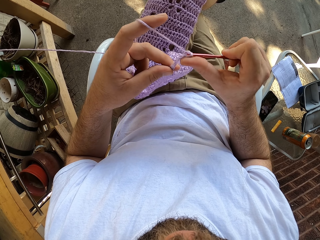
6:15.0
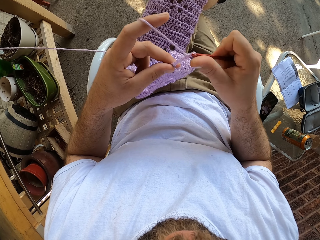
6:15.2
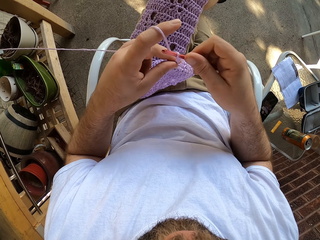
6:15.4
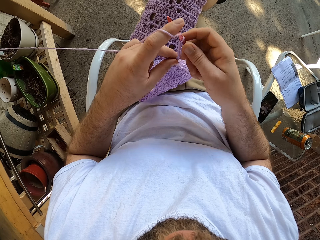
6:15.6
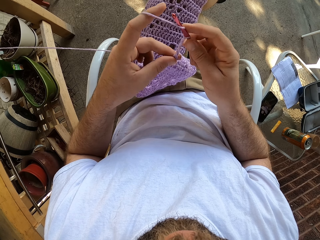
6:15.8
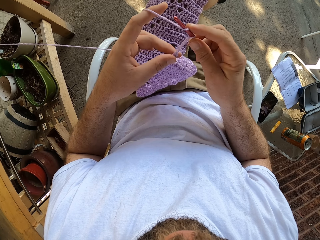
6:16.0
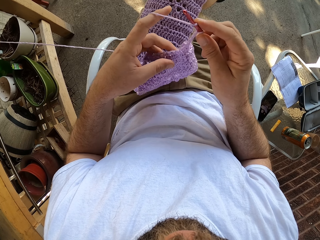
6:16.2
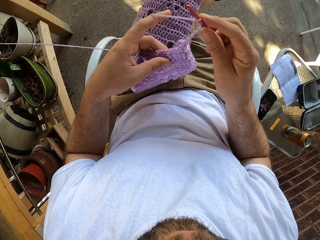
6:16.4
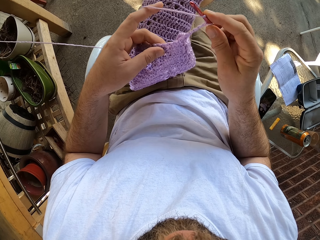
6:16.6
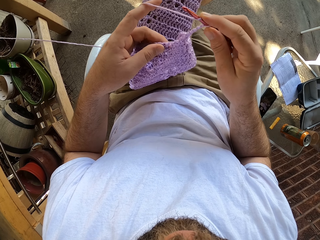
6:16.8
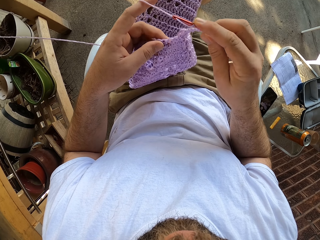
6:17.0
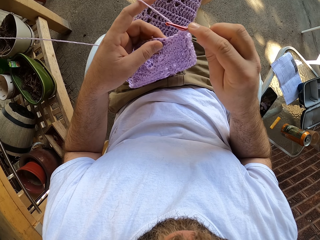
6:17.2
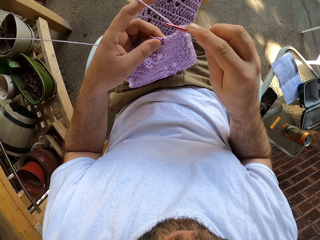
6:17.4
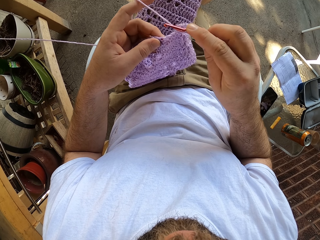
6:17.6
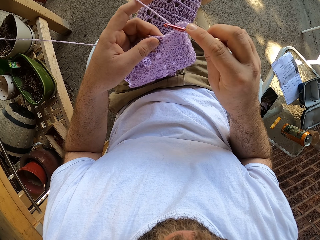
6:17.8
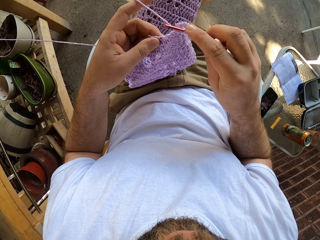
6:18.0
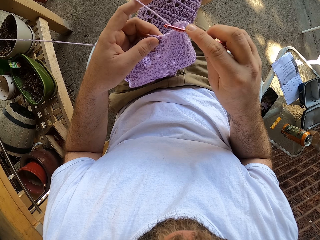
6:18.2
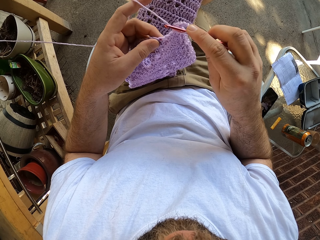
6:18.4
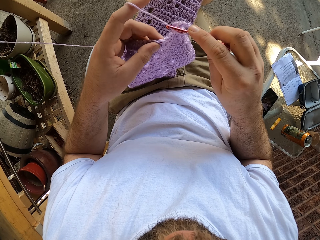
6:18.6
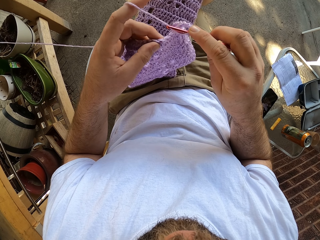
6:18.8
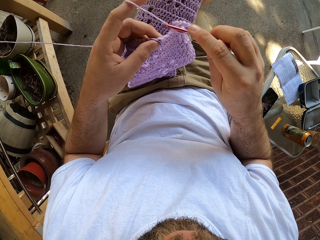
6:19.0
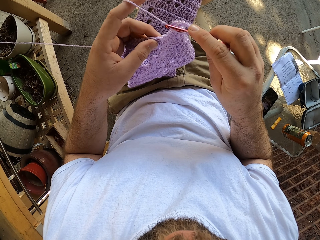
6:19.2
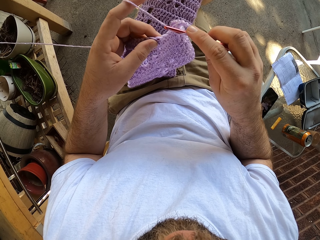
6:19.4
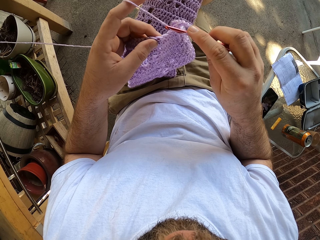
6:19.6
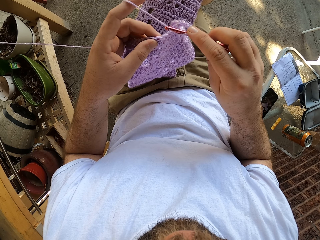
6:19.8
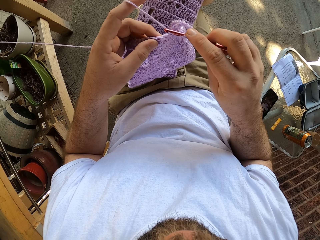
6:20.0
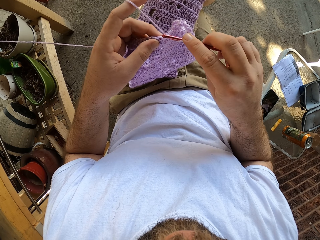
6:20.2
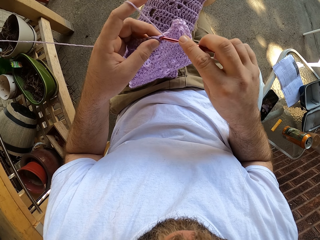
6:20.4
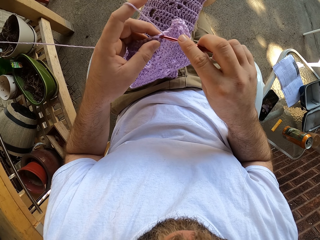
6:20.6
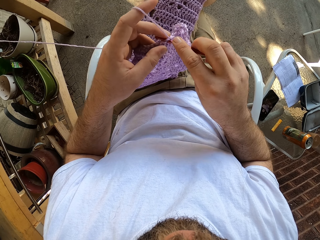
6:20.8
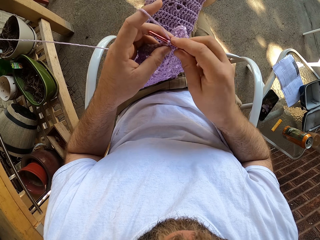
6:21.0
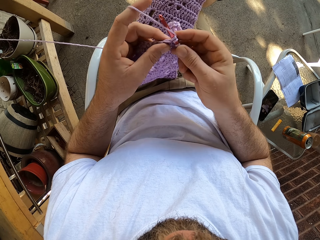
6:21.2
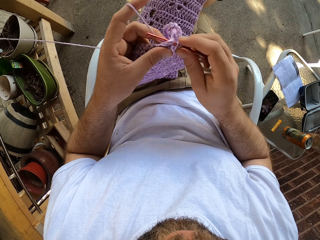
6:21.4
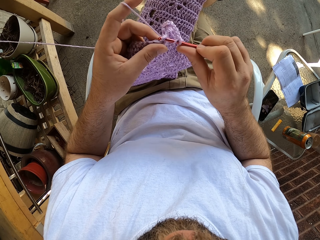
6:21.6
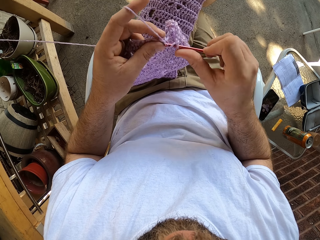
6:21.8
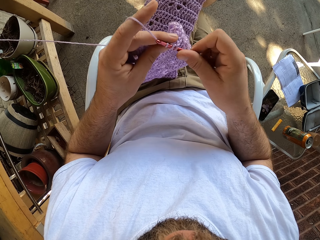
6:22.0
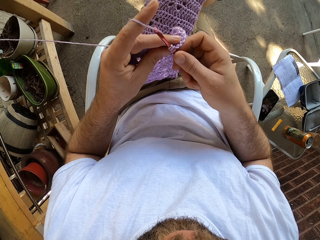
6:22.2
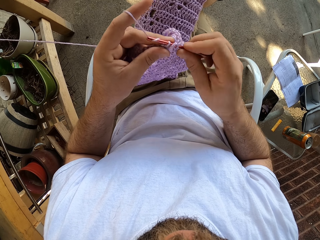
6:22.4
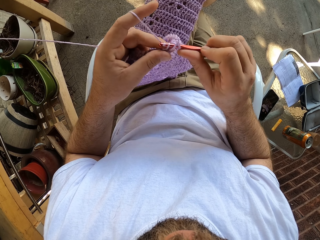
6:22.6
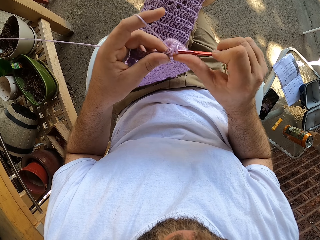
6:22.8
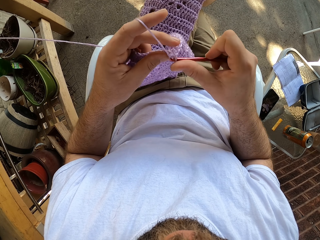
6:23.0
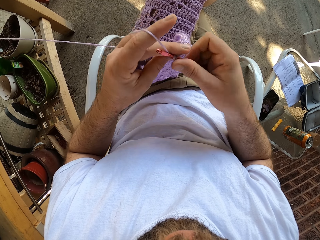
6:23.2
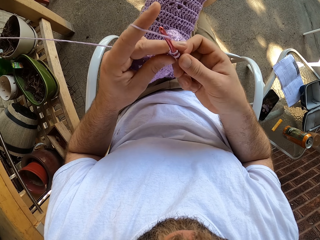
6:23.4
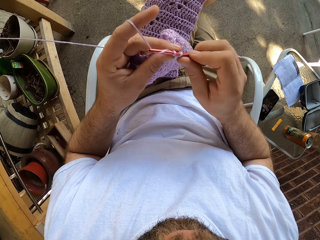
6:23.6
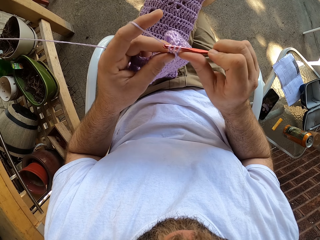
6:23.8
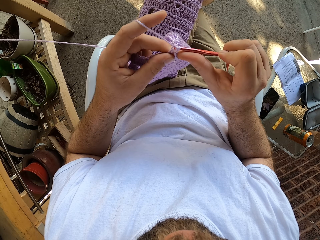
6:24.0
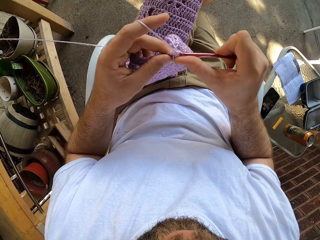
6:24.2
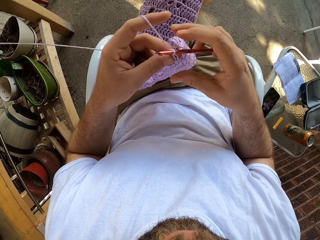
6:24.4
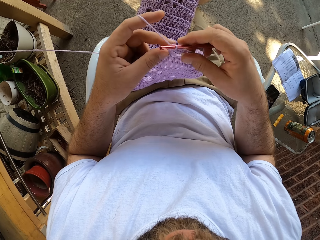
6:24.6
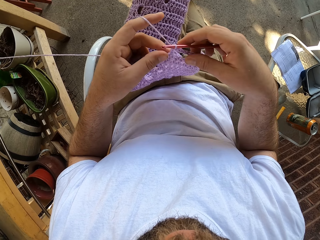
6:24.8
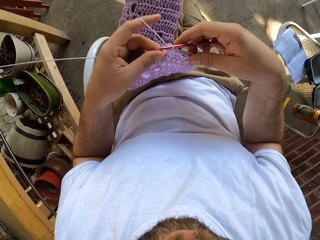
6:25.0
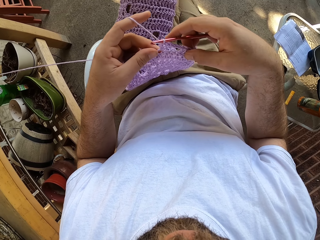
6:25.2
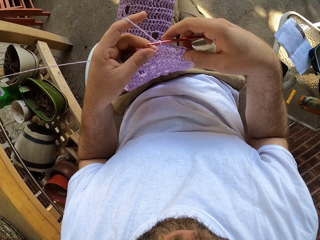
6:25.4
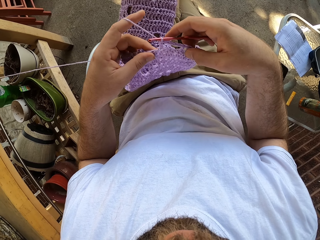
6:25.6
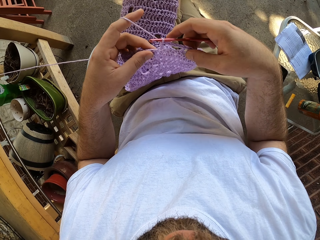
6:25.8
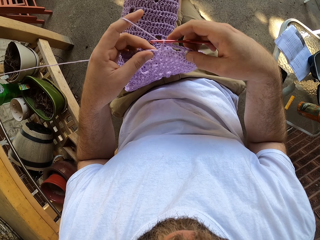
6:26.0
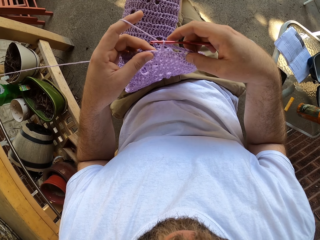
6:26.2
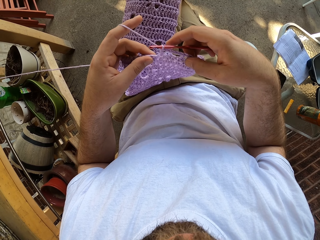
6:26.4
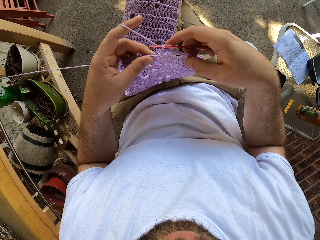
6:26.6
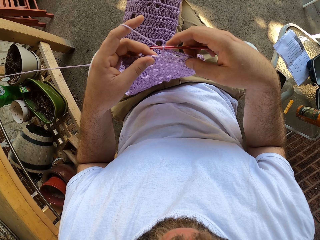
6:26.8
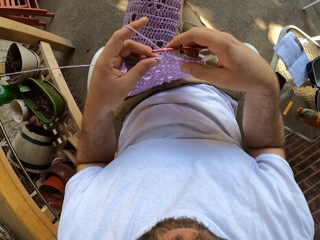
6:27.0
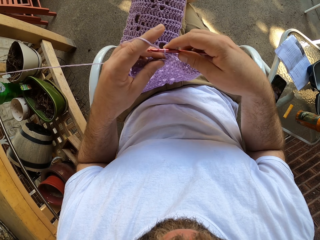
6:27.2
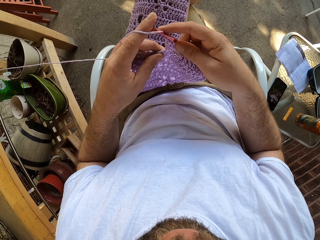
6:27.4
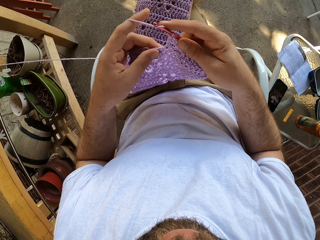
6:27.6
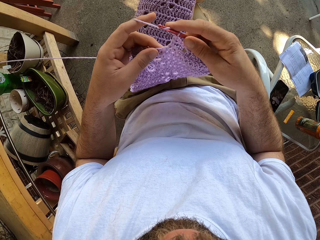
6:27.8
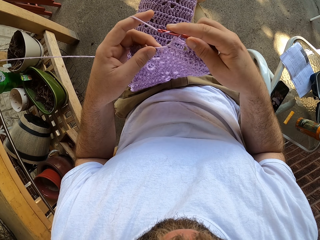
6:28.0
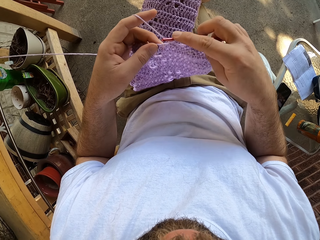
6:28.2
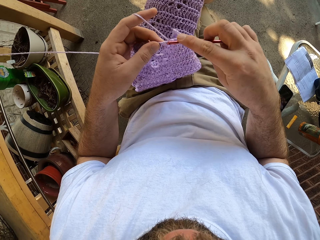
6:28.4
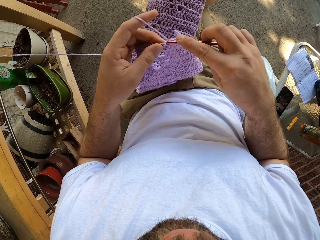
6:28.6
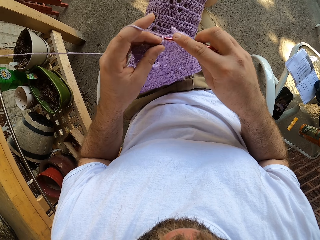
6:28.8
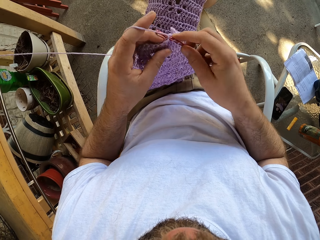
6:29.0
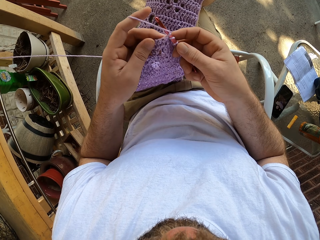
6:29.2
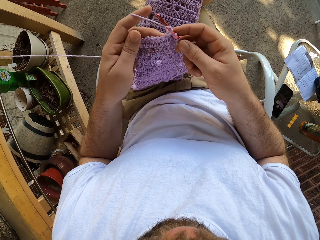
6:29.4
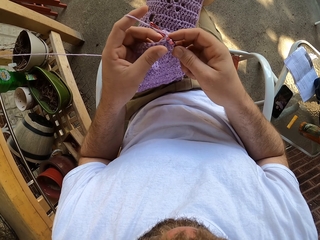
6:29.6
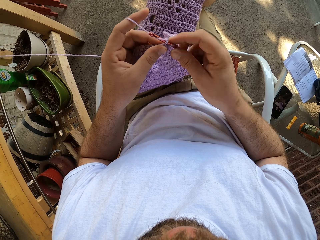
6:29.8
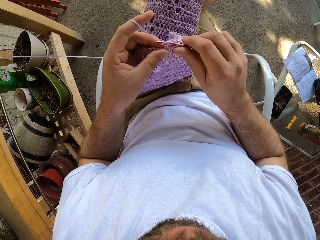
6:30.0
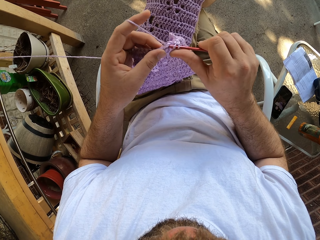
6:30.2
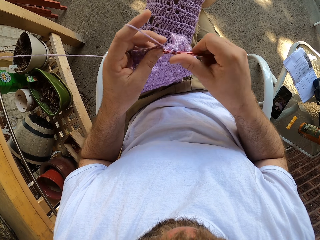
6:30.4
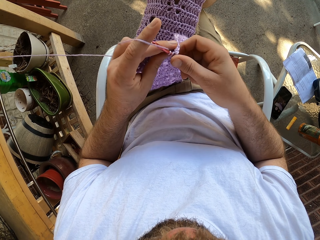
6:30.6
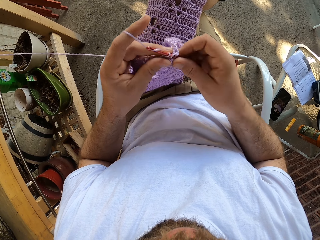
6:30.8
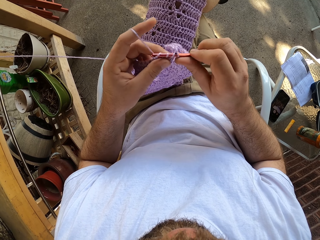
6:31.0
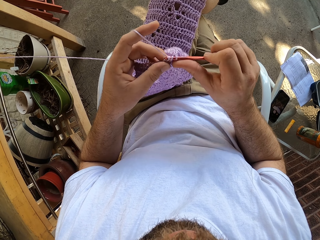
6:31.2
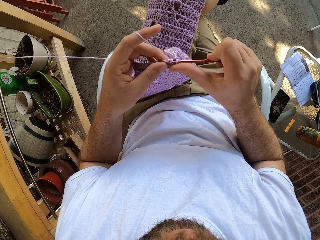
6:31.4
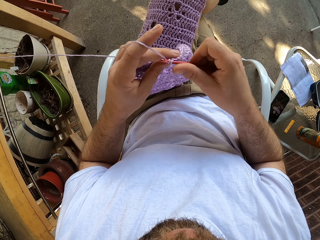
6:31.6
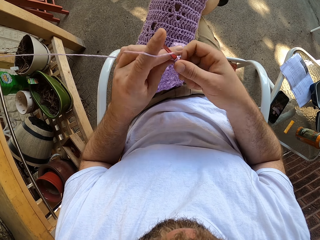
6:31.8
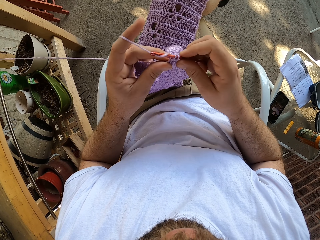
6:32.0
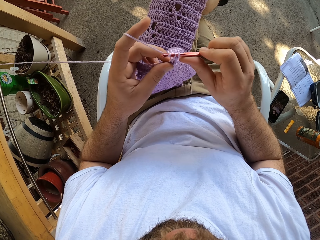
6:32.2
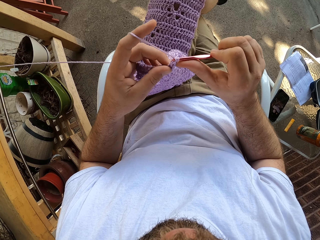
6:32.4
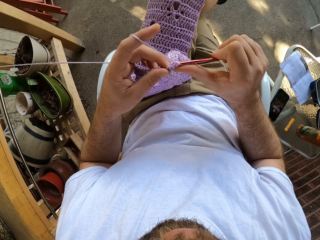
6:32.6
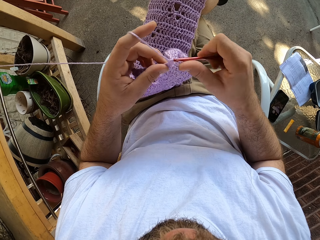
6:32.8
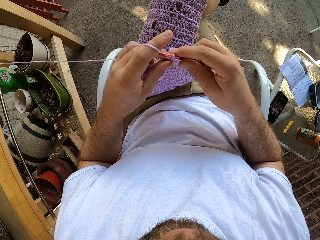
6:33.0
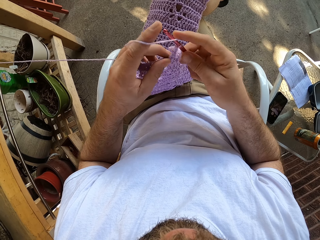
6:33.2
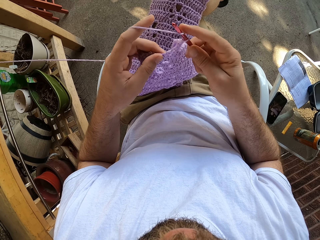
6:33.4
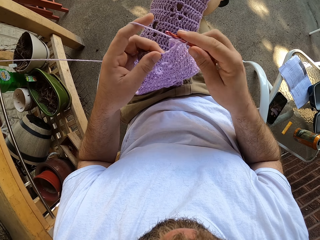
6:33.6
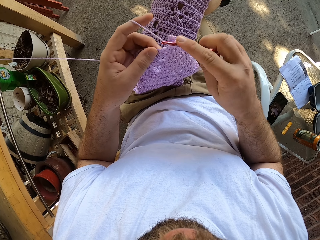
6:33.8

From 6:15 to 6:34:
The camera wearer holds the woolen cloth. They knit the woolen cloth. They hold the woolen cloth. They knit the woolen cloth.

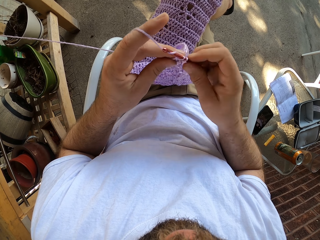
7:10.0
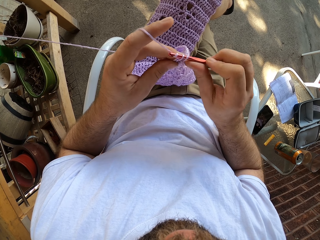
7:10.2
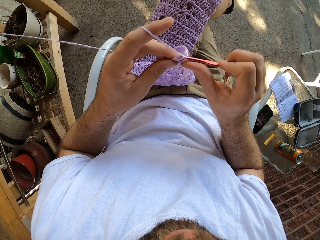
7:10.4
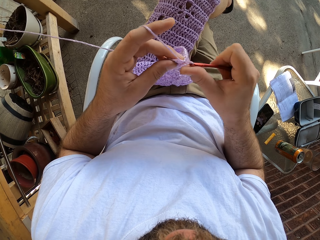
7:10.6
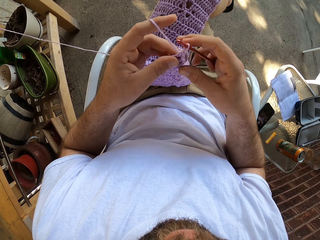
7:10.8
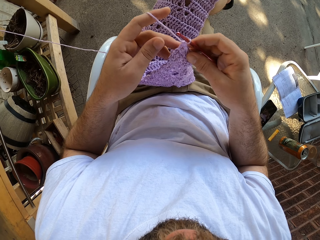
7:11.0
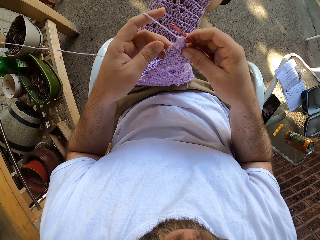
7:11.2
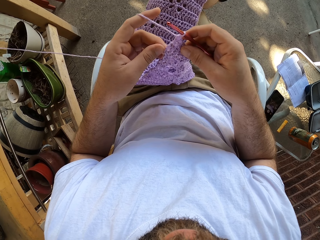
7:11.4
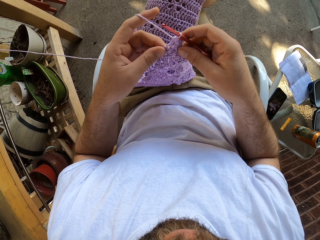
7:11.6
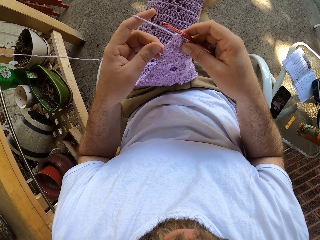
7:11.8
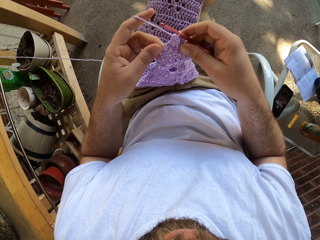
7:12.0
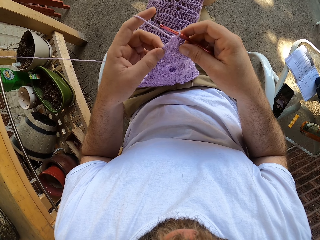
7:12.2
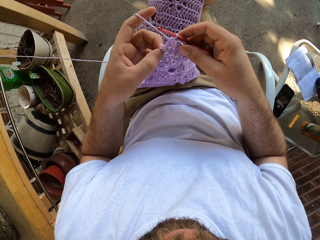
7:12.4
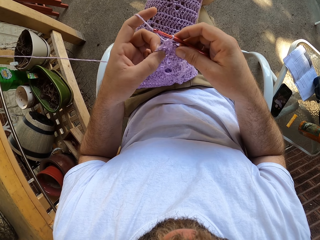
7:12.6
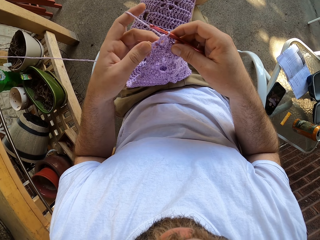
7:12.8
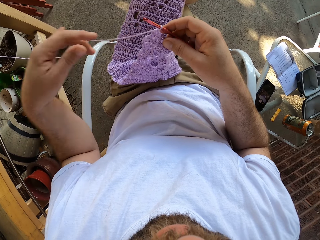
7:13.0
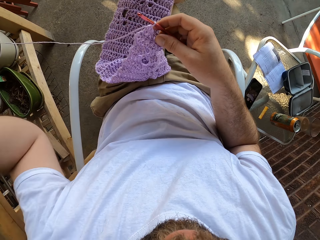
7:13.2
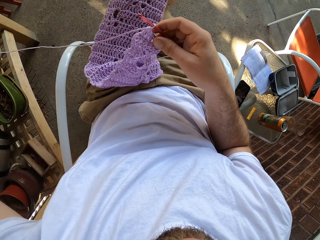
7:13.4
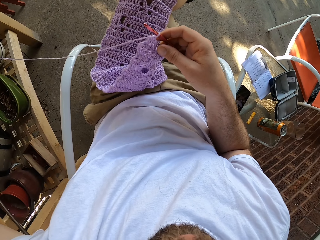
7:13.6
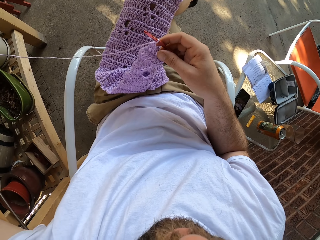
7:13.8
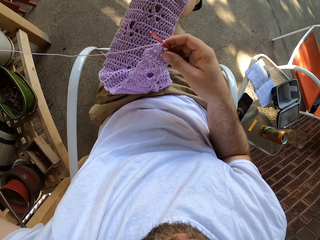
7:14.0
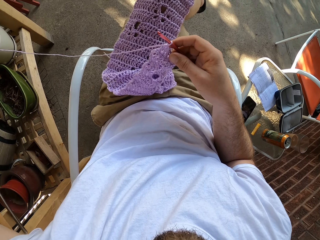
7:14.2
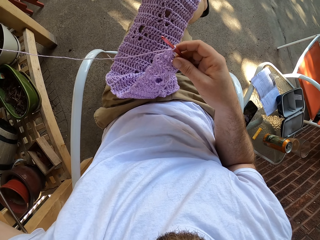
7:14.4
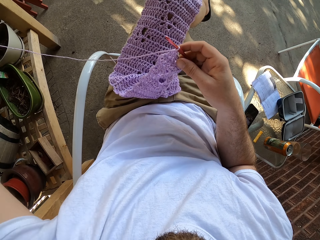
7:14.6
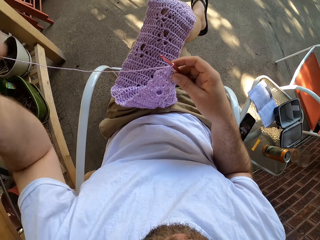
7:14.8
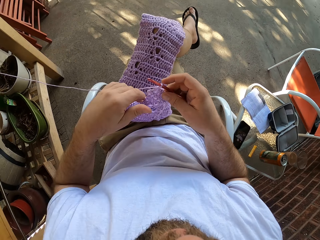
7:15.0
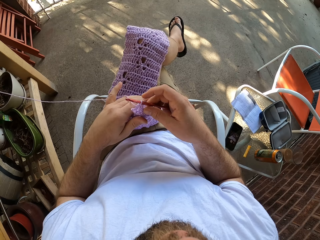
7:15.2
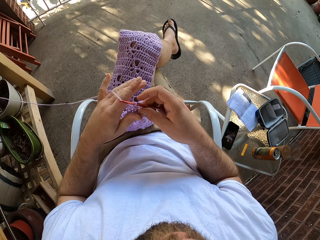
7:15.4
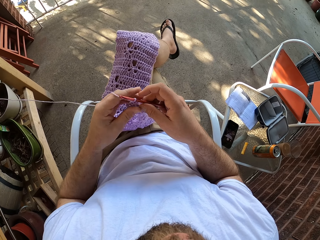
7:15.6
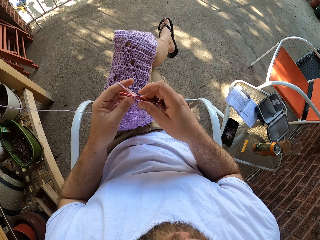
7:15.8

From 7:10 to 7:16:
The camera wearer holds the woolen cloth. He scratches his head with his left hand. He straightens the thread.
